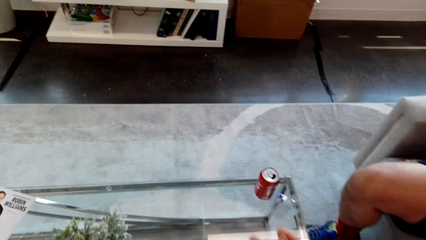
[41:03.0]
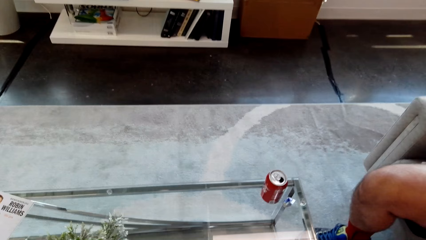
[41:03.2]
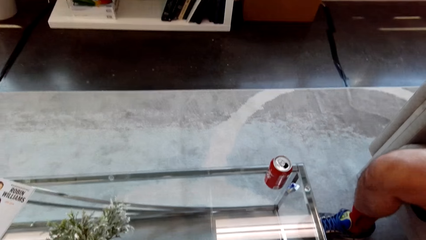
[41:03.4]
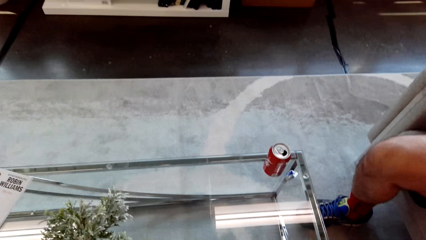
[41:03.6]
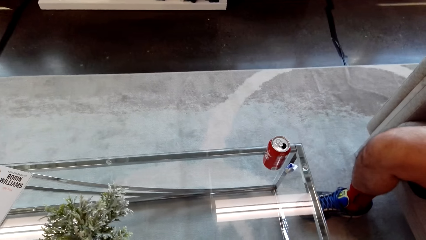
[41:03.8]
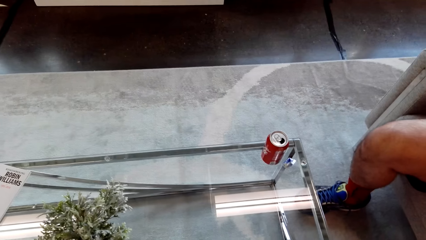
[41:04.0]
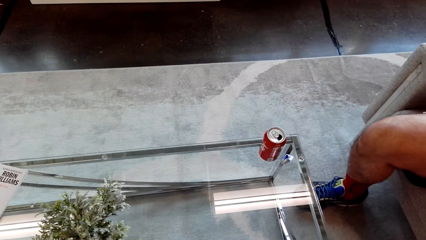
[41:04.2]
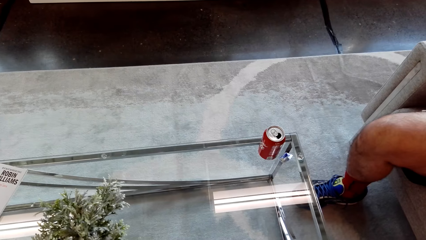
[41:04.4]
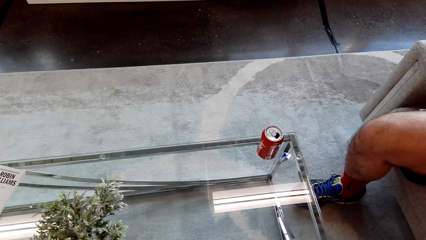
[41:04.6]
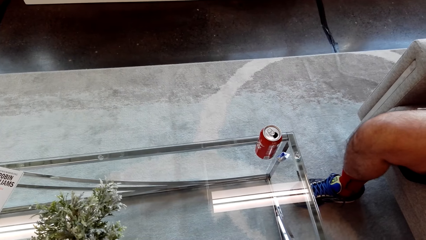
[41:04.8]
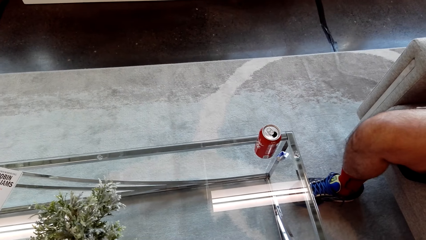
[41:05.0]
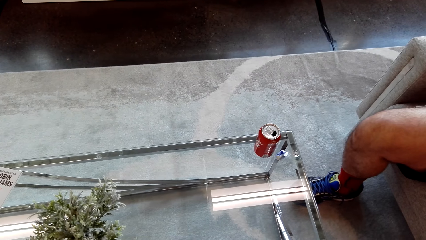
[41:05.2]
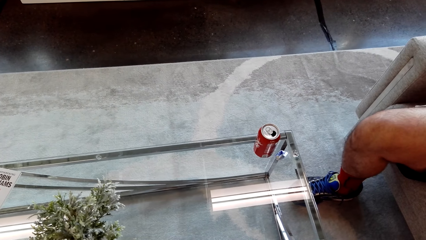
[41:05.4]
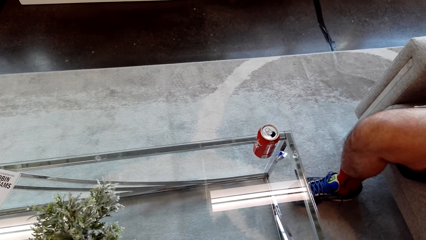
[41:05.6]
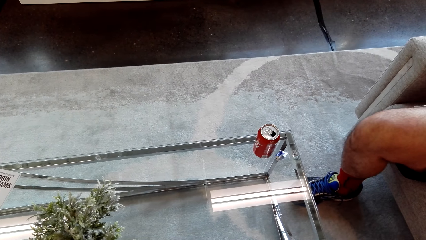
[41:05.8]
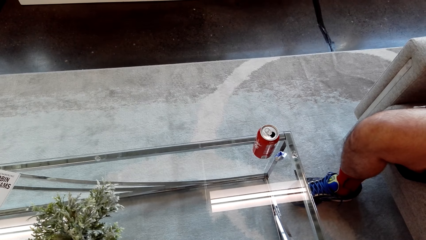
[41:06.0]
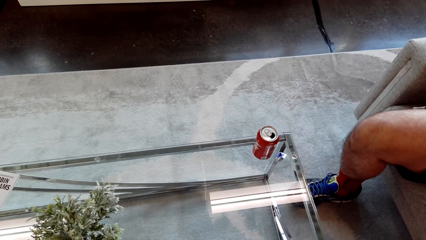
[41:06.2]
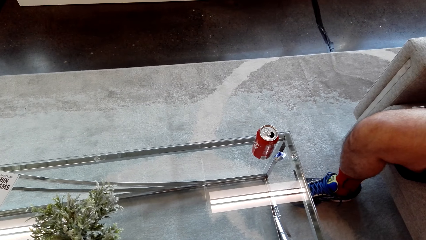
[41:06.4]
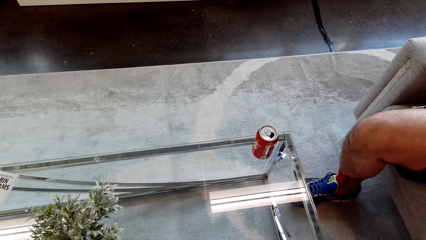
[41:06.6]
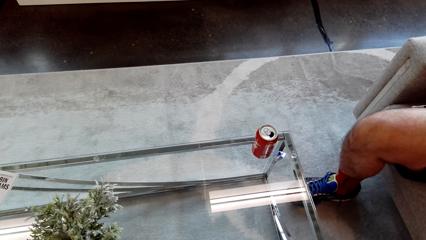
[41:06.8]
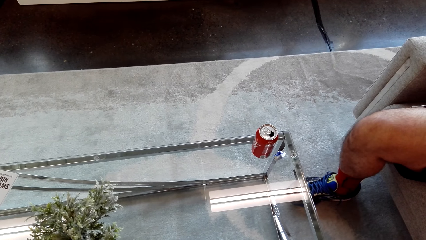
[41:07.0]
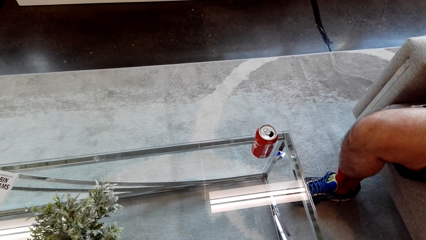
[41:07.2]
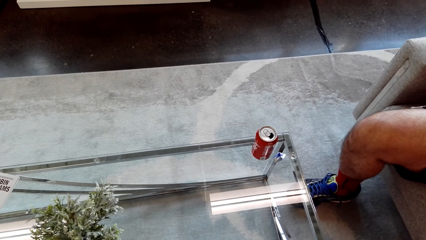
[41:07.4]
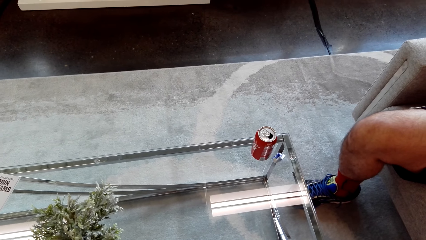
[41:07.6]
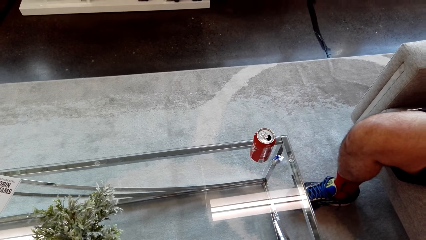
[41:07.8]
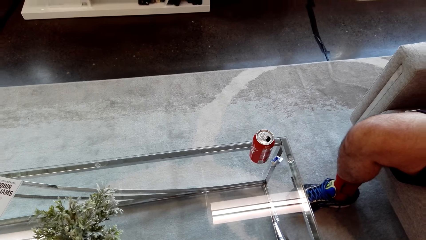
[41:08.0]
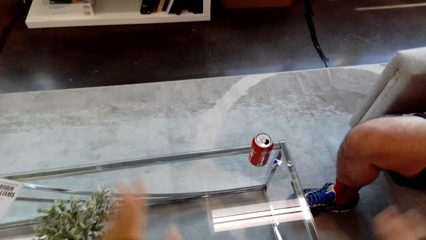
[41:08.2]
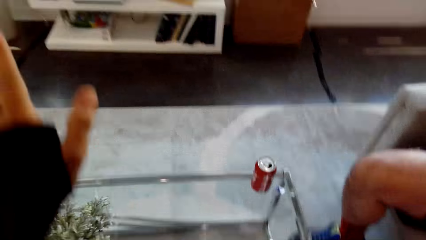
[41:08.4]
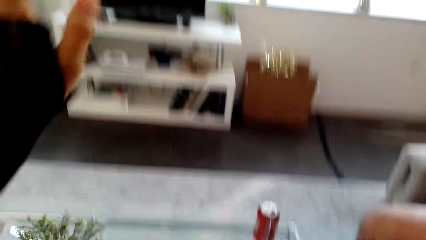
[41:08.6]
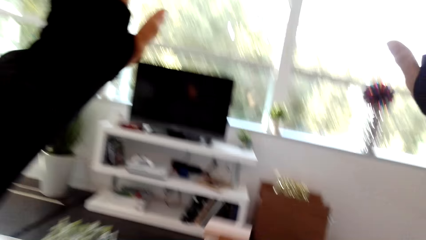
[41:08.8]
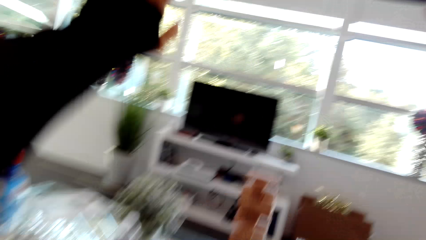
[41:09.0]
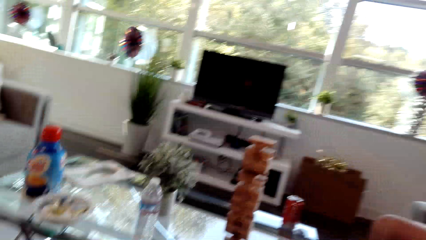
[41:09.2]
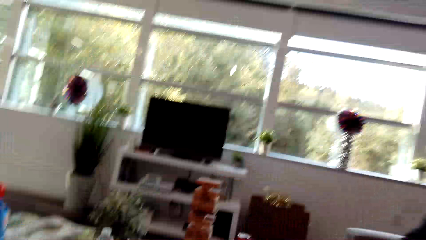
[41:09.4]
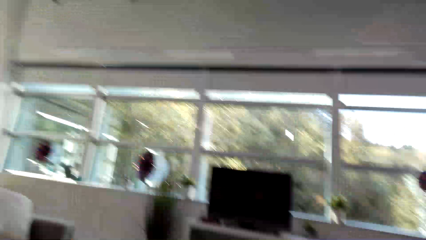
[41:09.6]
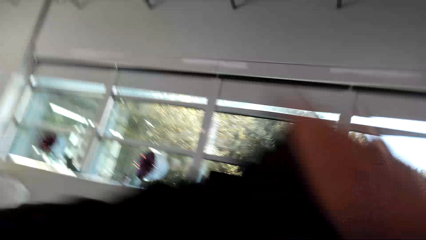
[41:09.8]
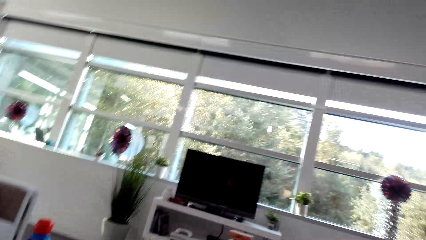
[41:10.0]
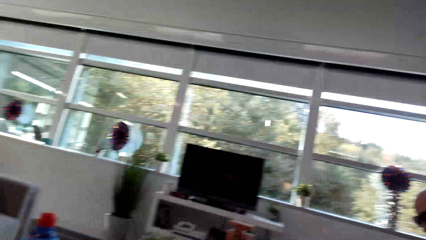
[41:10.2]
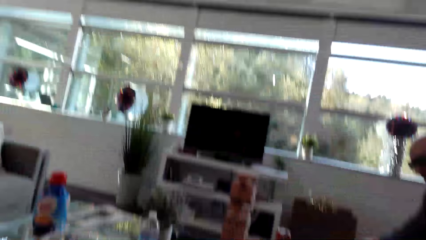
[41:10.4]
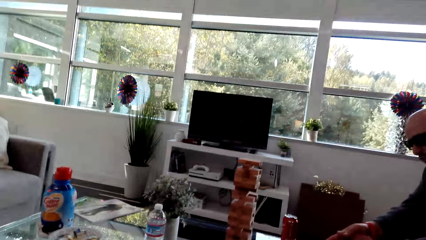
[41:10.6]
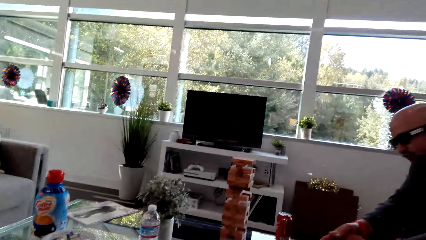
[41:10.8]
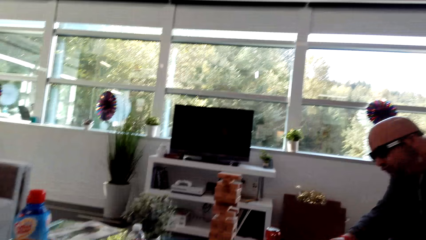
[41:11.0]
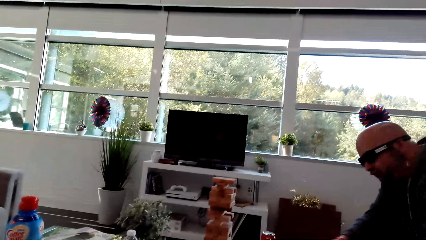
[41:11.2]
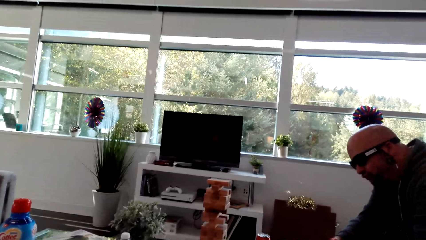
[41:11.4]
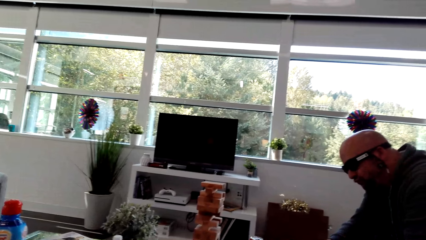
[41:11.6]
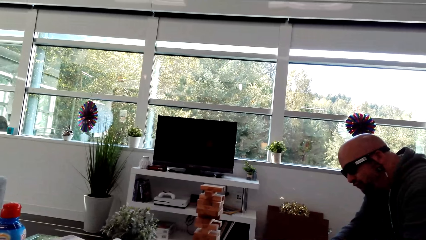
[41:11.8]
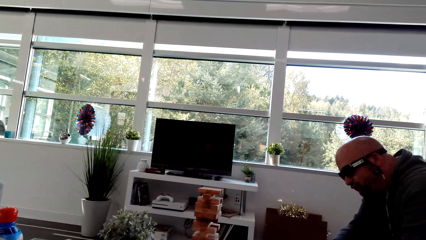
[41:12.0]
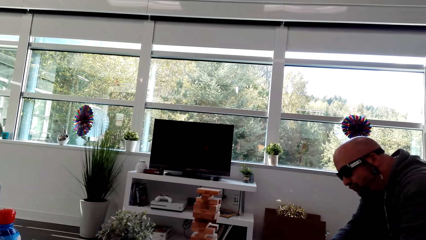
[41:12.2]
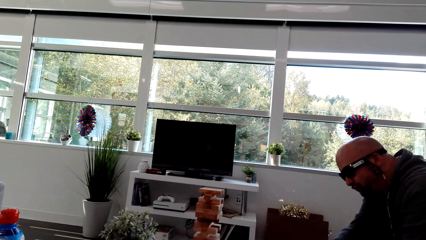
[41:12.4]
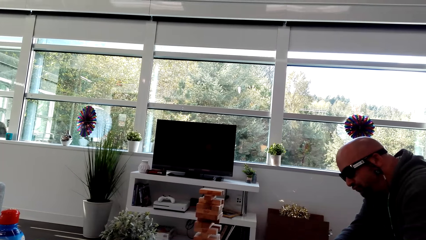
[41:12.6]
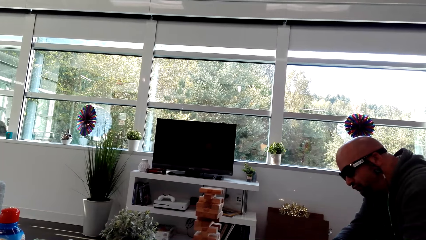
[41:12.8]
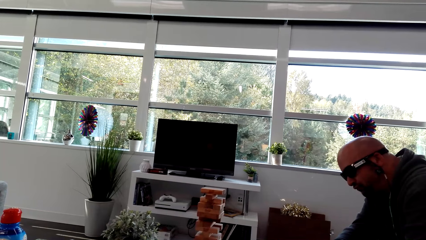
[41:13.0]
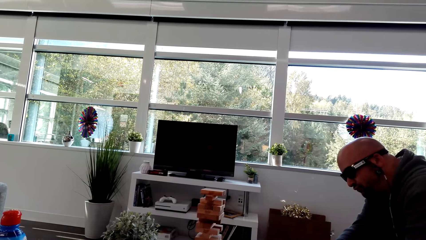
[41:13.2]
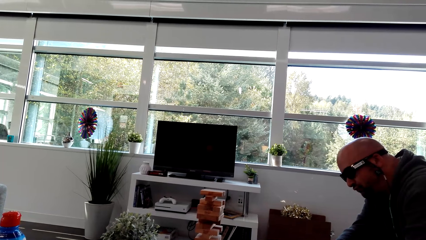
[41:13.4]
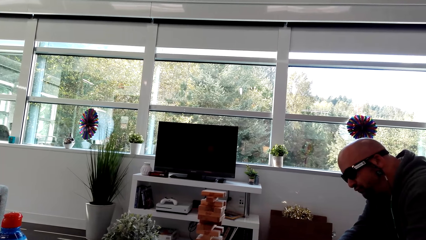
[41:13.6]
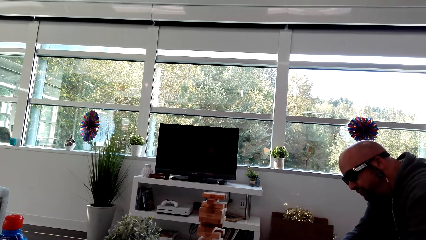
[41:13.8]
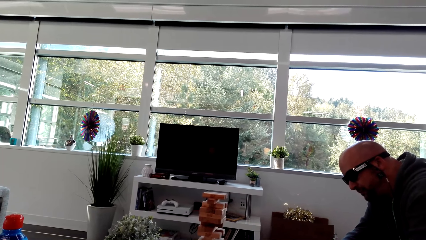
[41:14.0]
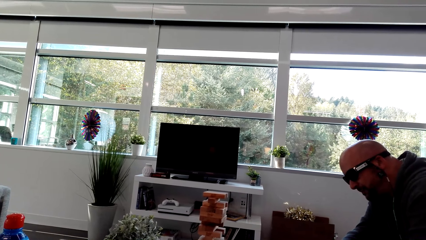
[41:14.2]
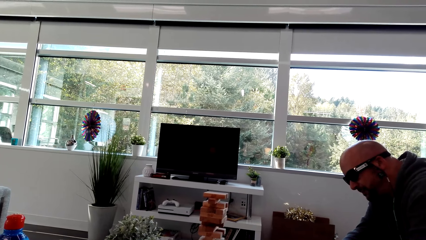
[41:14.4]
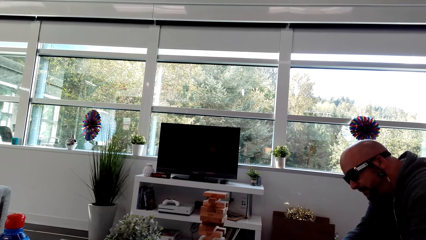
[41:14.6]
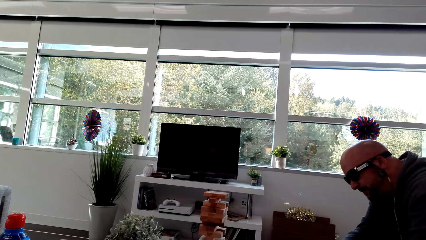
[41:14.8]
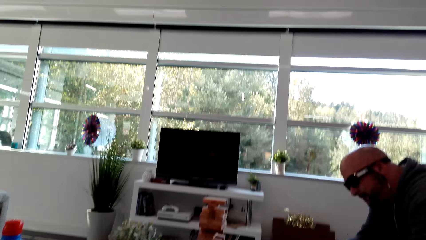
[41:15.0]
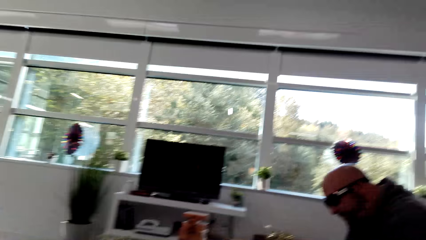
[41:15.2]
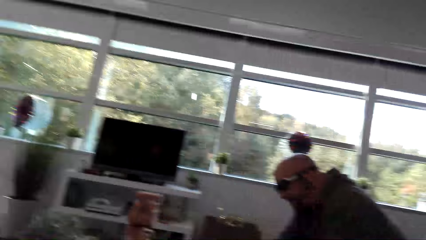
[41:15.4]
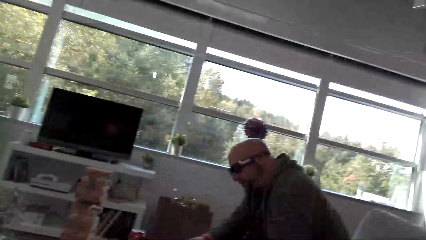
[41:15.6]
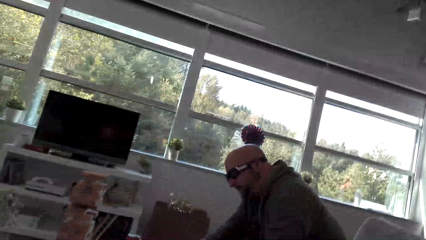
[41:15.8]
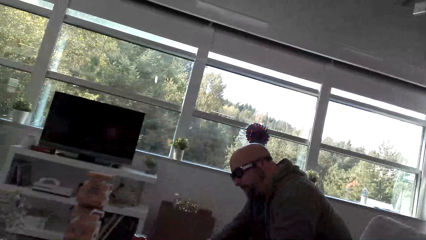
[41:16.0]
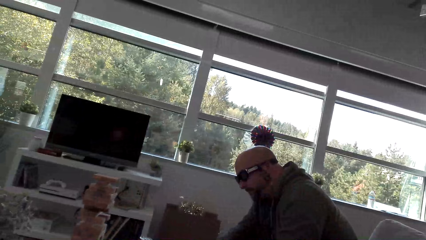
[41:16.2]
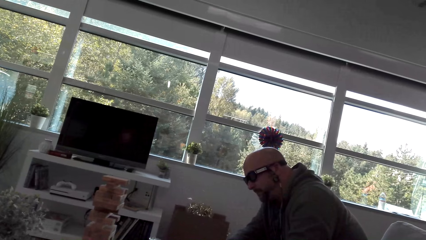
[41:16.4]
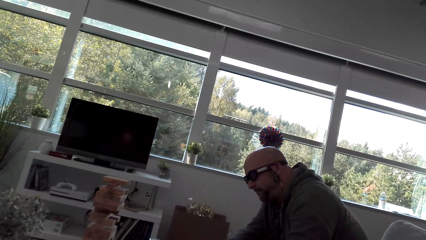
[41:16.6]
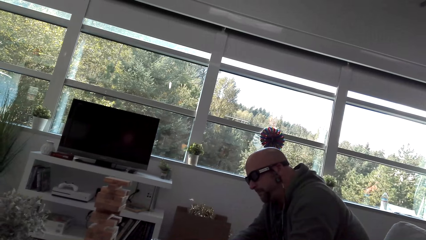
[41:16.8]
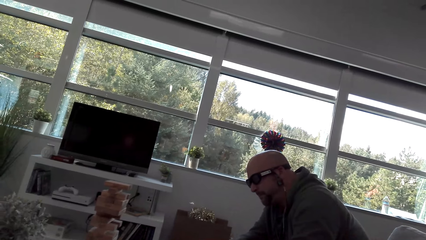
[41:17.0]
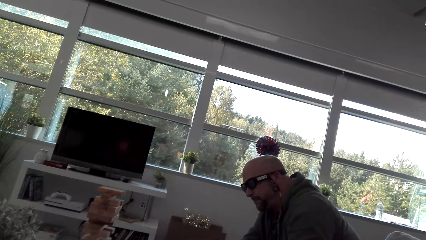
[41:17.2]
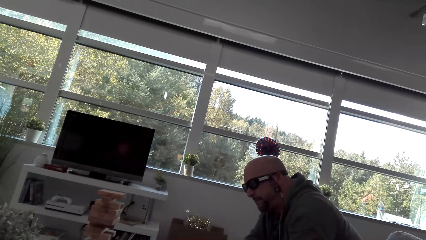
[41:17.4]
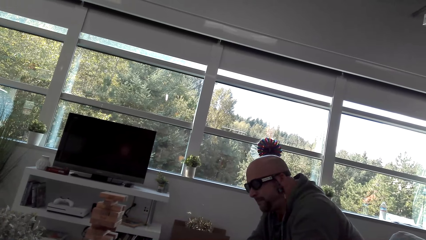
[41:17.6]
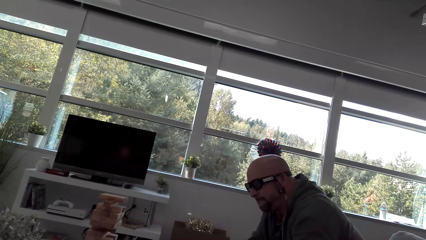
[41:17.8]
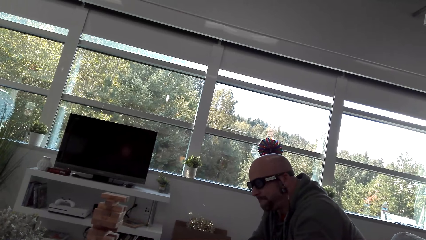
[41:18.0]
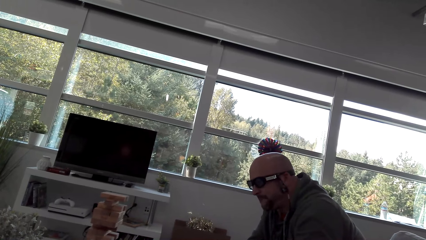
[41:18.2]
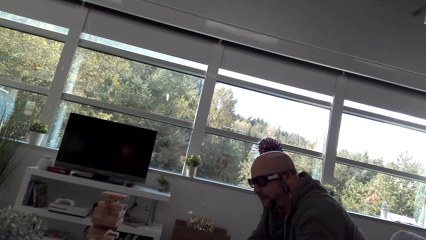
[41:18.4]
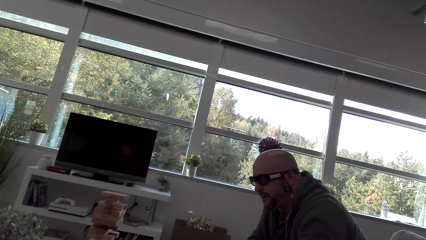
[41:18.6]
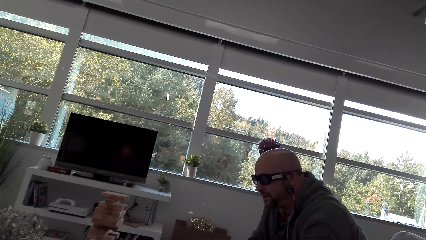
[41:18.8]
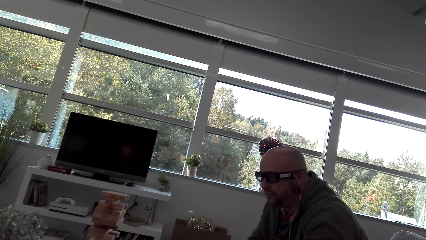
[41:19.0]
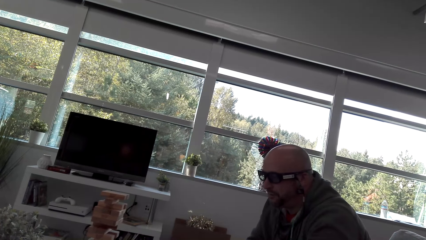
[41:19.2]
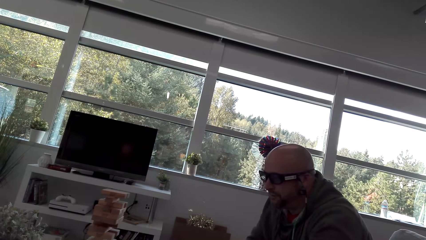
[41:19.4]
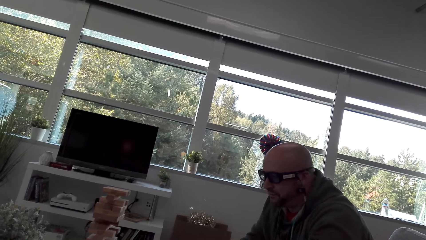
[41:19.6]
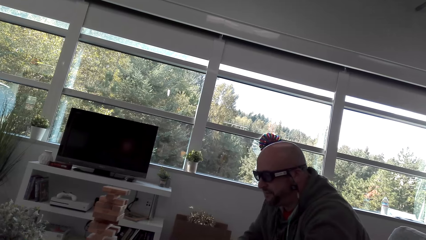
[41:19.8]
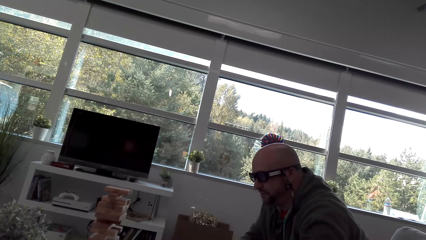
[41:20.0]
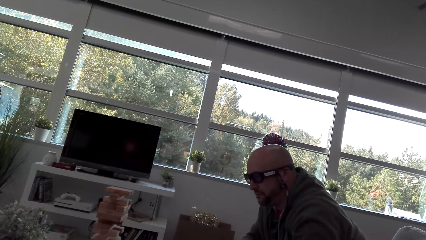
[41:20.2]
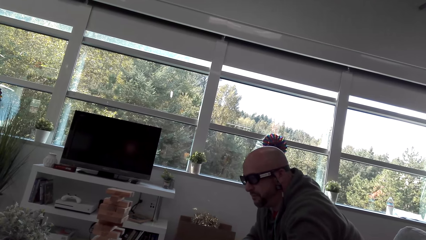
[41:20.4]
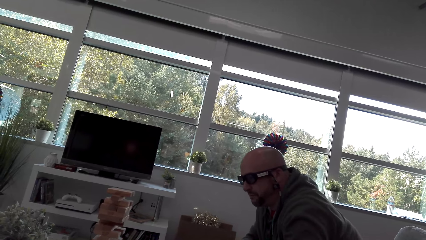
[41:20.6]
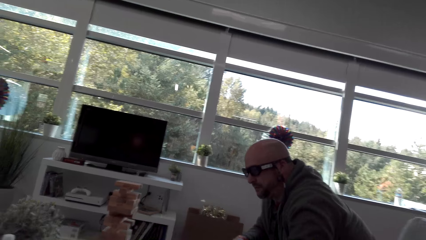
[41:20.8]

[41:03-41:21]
The camera wearer dialogs with a man. They look at the man.
